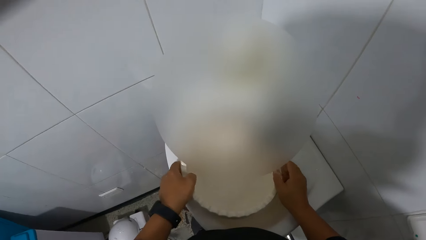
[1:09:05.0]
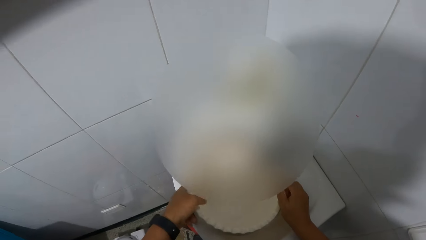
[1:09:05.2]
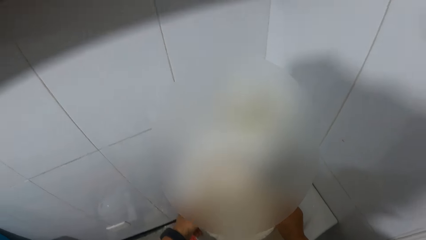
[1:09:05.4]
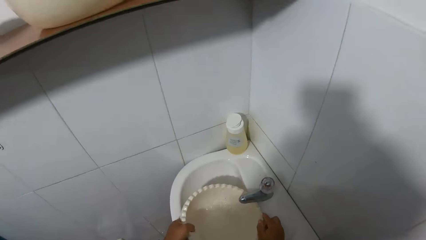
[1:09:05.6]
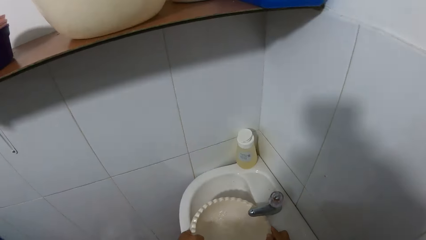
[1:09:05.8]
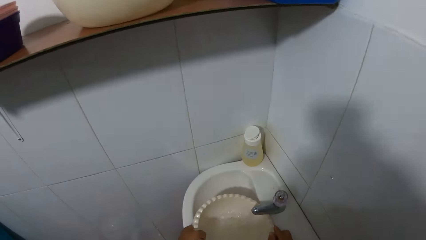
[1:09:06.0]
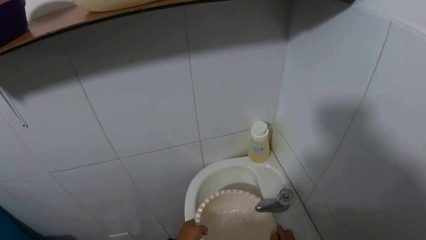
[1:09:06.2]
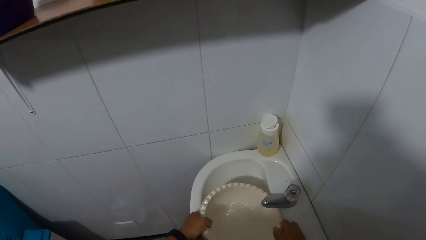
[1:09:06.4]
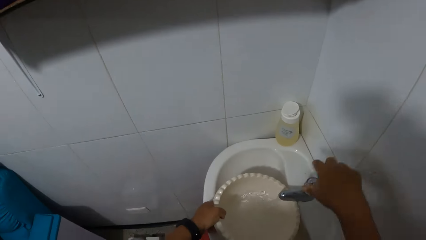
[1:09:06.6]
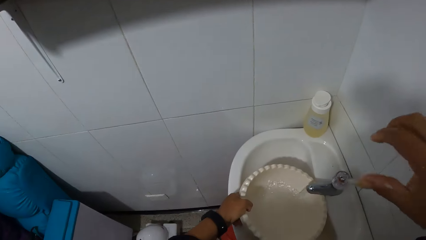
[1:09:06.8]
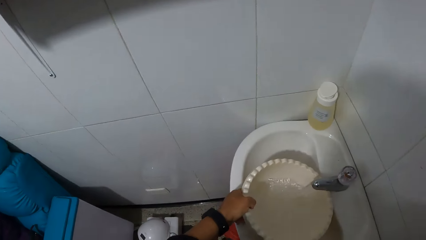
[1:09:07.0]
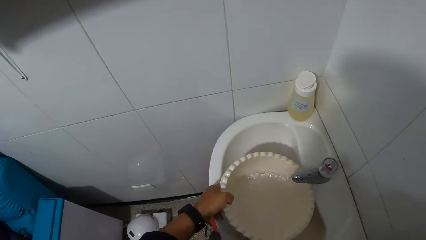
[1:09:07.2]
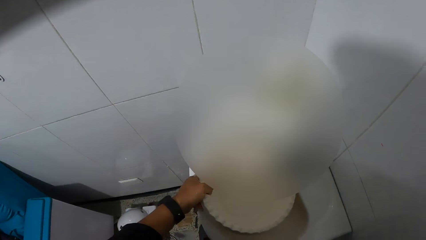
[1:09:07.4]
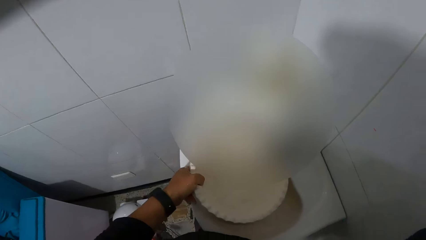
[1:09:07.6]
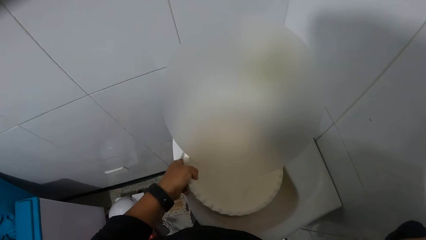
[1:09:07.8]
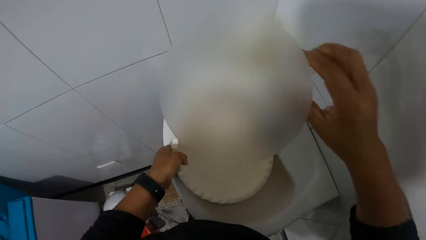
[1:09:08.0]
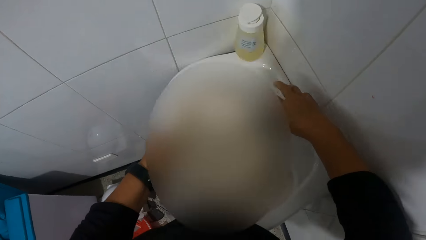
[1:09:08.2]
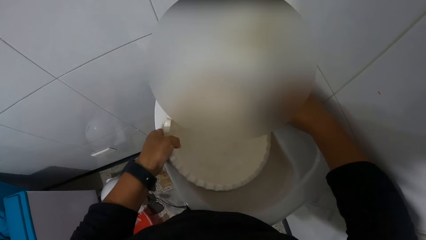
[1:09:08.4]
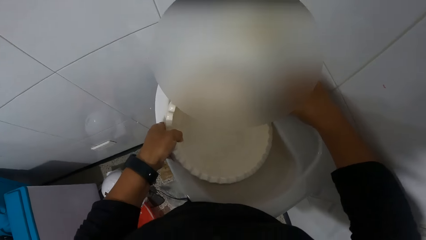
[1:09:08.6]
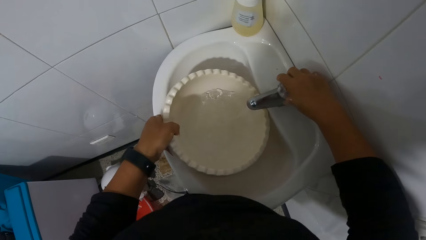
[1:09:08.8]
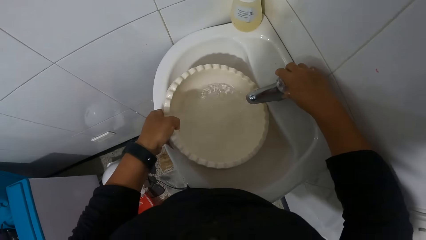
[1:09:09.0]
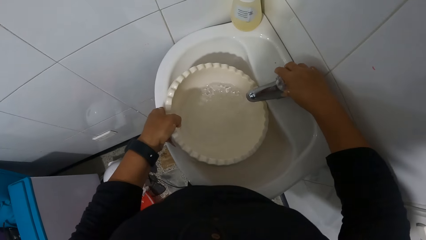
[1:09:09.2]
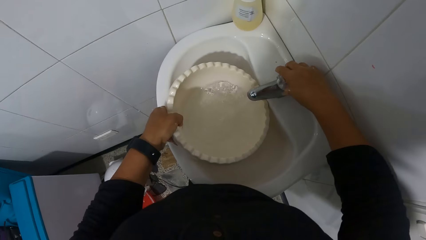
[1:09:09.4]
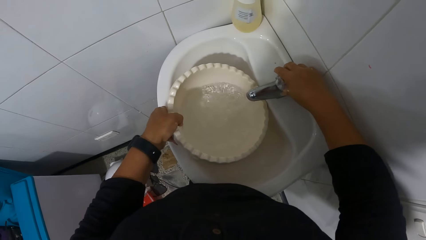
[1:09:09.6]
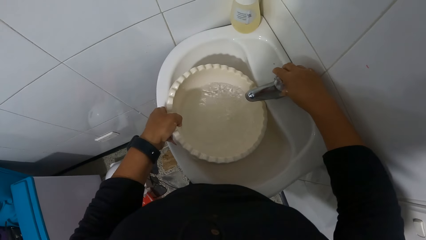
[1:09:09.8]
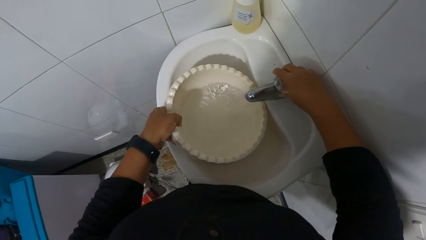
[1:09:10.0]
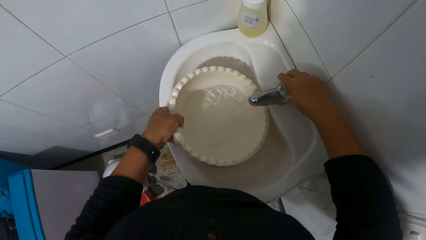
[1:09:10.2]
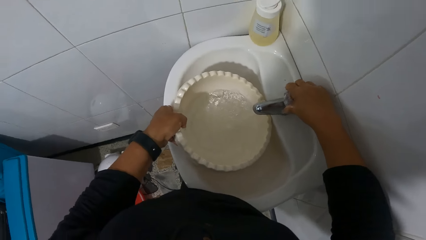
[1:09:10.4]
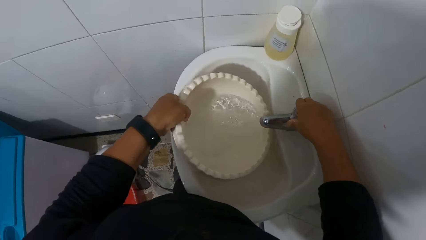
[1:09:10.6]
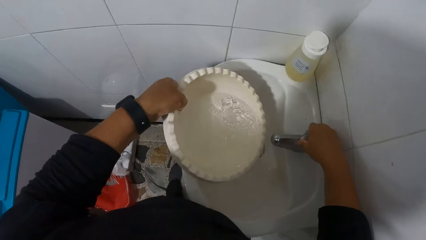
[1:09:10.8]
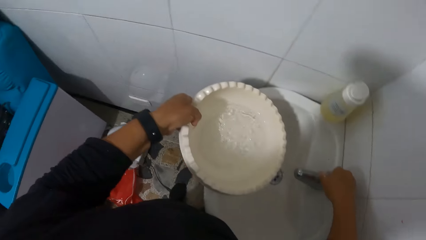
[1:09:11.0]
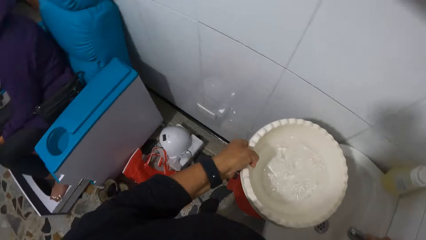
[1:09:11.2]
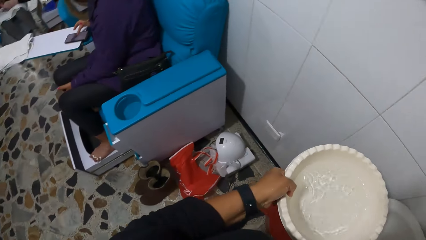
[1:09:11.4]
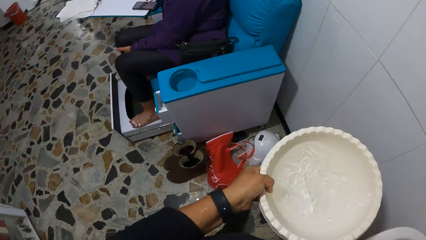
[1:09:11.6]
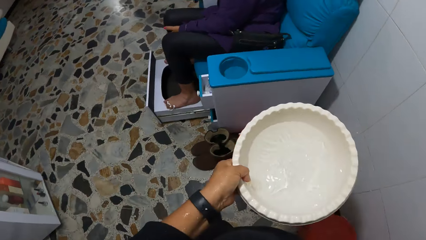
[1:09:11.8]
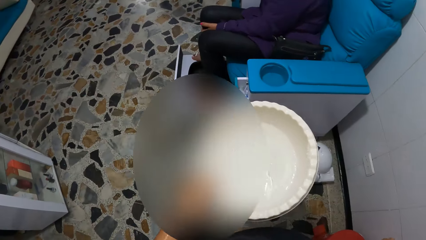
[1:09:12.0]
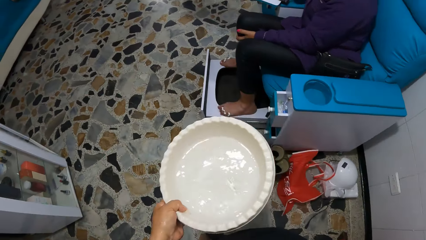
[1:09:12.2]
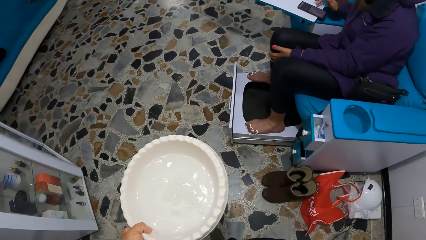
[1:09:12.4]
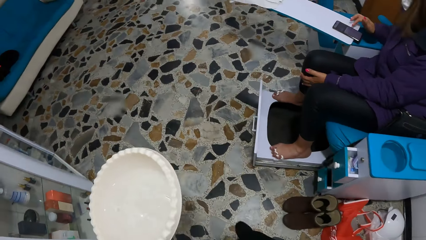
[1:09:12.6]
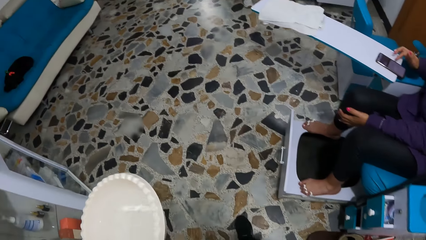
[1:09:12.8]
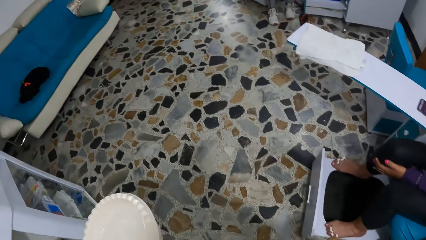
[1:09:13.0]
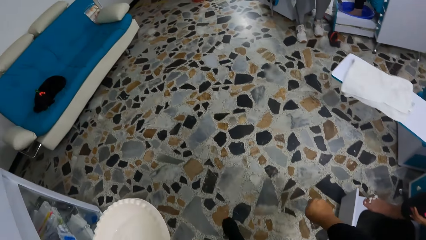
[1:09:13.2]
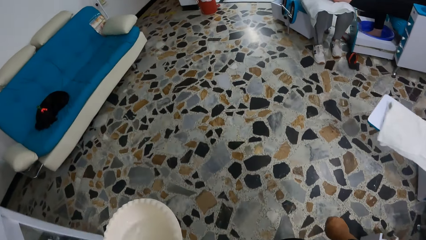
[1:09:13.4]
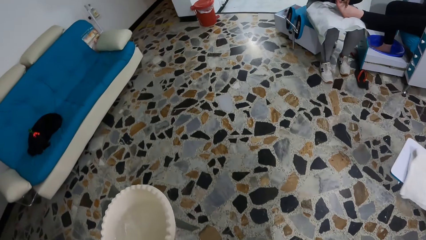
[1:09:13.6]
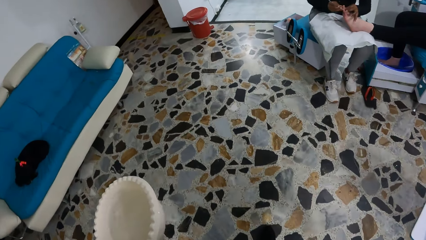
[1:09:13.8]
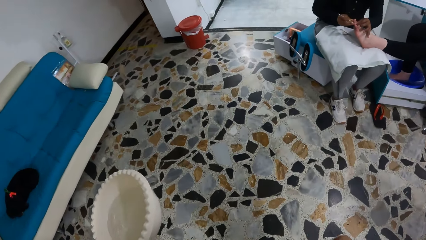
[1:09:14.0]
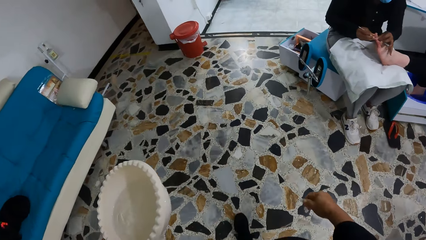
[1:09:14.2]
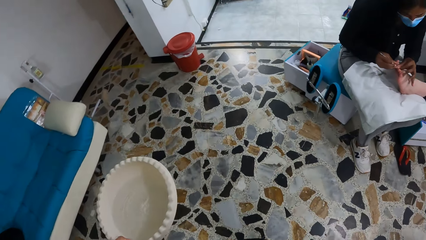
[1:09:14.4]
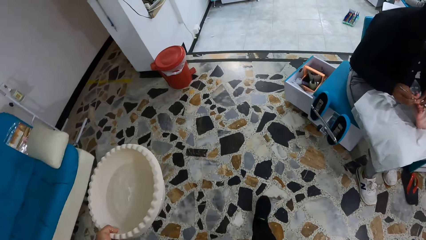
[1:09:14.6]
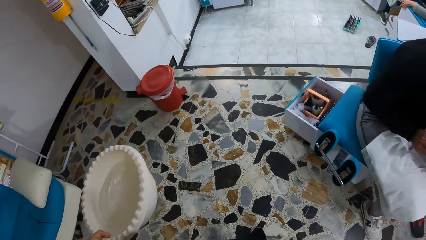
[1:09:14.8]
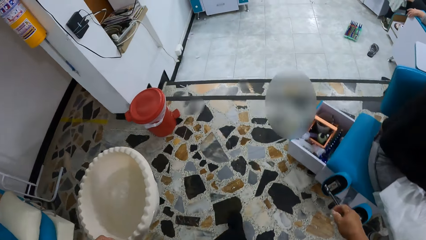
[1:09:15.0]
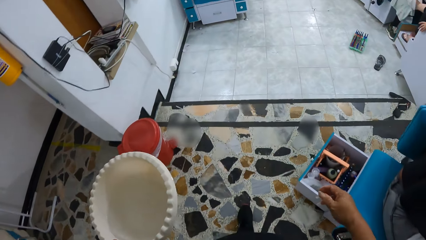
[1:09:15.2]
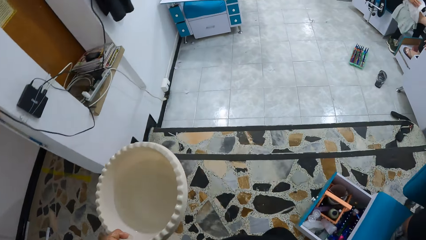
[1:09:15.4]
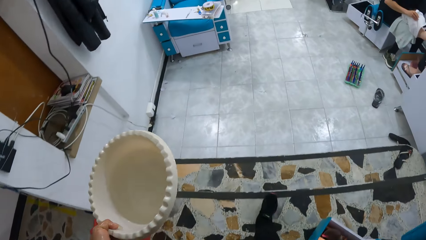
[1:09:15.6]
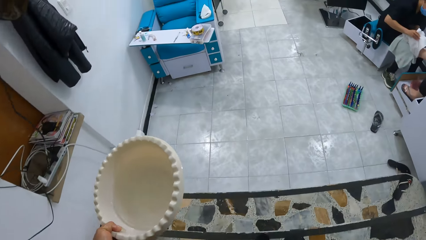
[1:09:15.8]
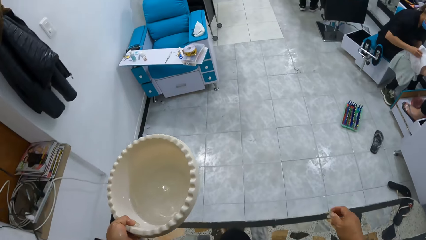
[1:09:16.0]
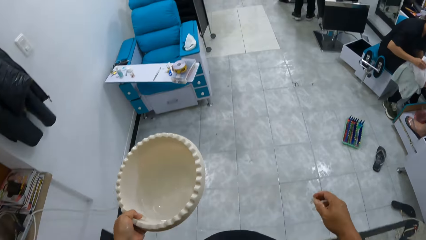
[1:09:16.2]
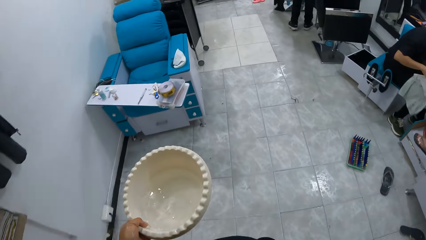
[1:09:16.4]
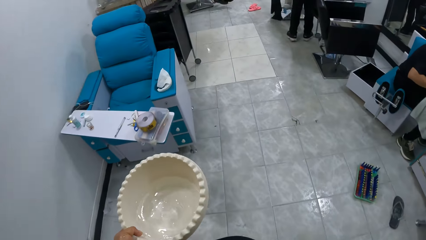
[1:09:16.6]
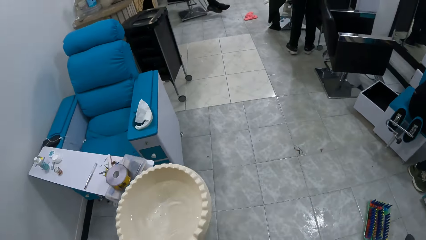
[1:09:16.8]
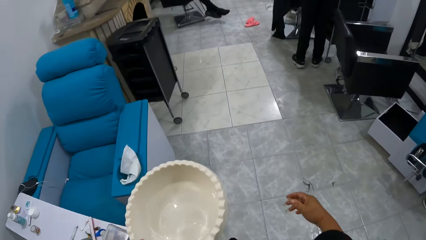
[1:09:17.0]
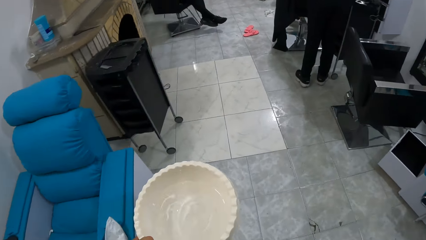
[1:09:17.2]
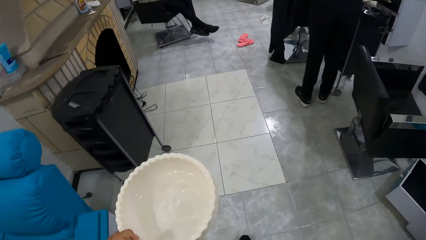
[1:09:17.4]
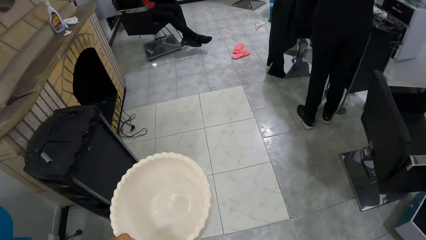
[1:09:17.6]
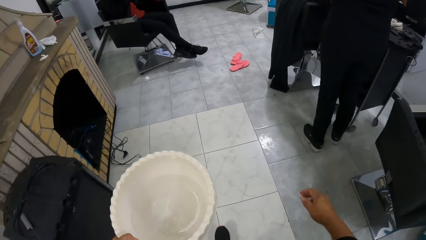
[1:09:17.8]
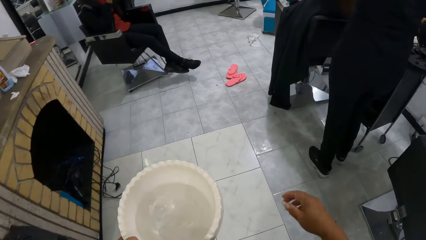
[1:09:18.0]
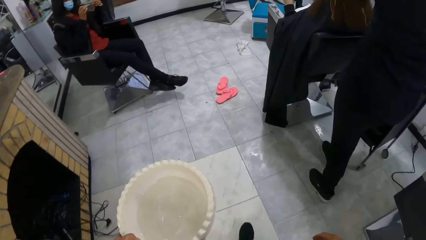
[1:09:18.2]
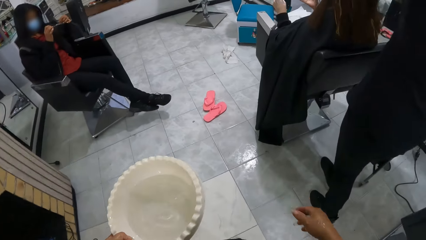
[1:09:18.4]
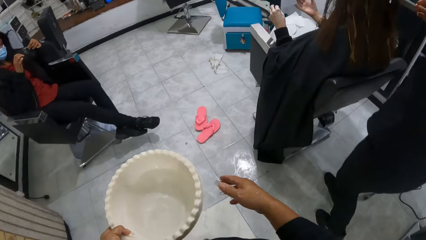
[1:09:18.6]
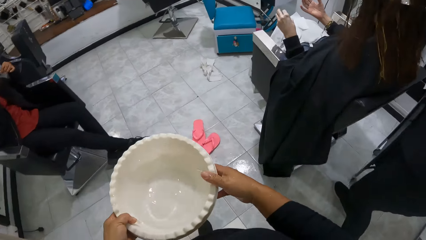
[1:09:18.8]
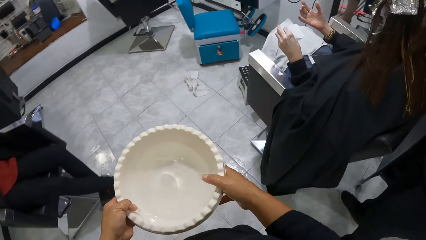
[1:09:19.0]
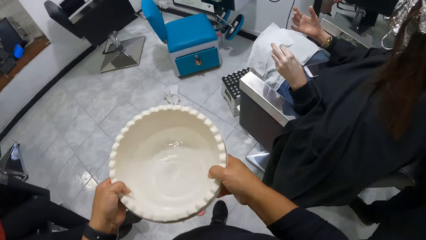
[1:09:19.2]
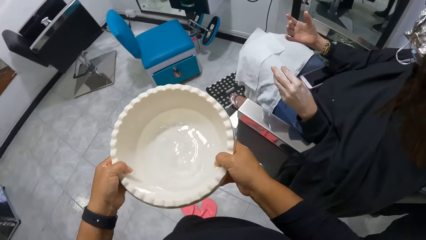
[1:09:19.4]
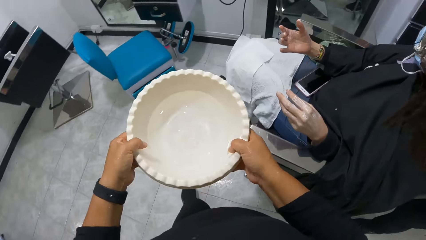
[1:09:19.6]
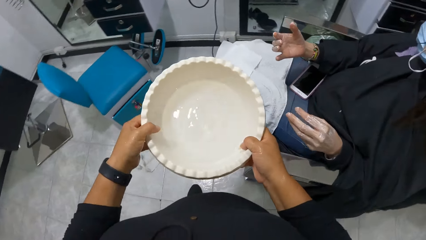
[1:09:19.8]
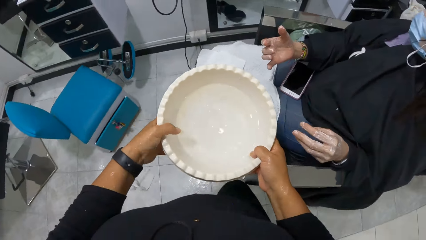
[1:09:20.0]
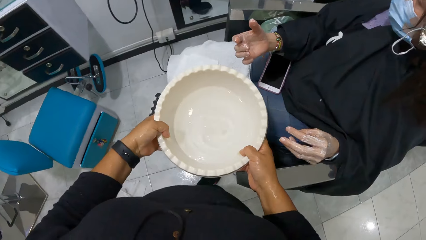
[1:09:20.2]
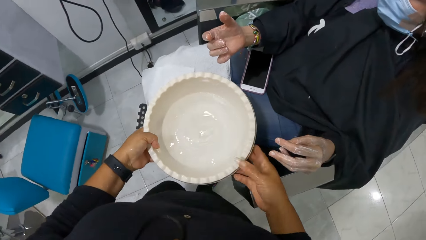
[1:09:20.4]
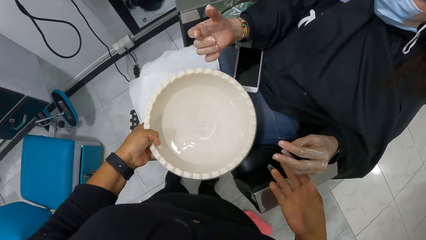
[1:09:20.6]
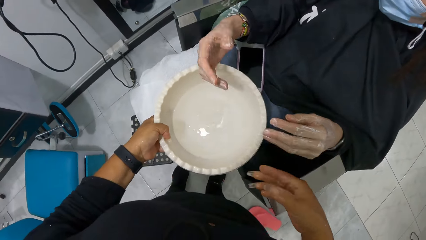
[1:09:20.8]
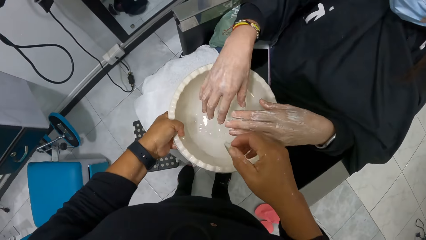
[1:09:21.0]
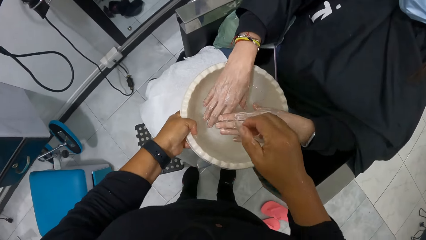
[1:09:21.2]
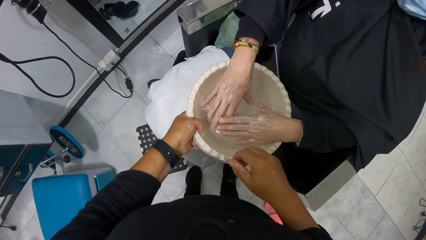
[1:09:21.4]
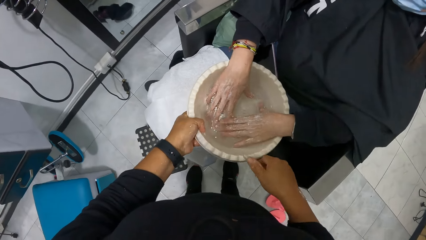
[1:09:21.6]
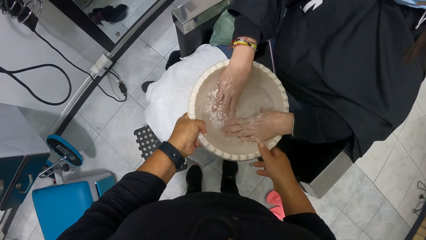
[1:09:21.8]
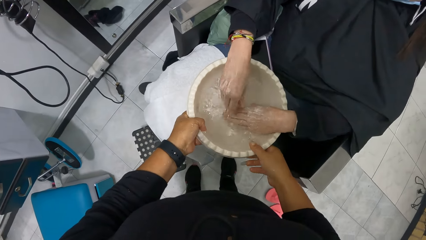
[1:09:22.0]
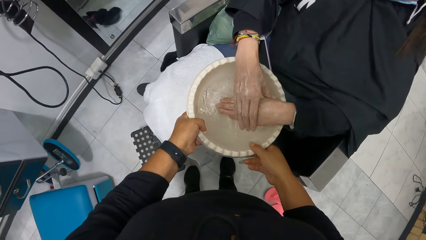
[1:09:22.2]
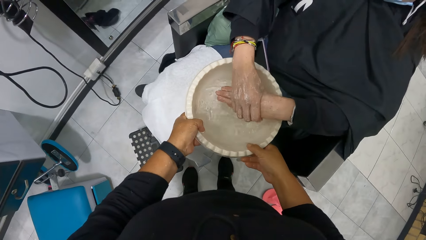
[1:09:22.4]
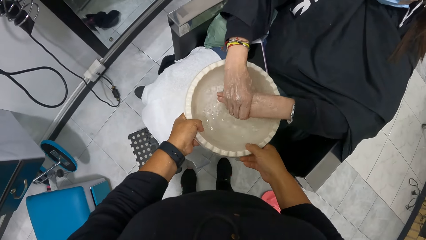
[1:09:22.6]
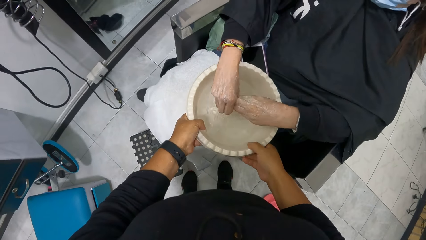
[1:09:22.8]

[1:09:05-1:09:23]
The camera wearer fetches water into the bowl in the sink. She holds the tap. She closes the tap on the sink with her right hand. She lifts the bowl of water from the sink with her left hand. She carries water in the bowl. She walks towards the woman with the bowl of water in her left hand. The woman puts both hands into the bowl of water in the camera wearer's left hand and rinses both hands in the bowl of water in the camera wearer's left hand.
